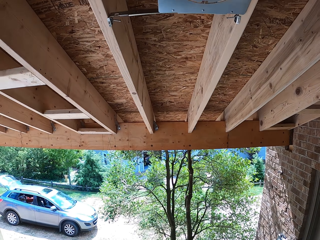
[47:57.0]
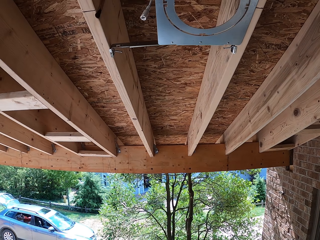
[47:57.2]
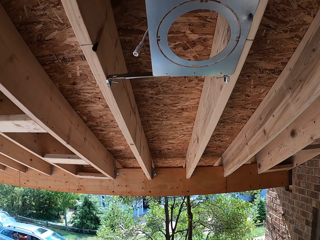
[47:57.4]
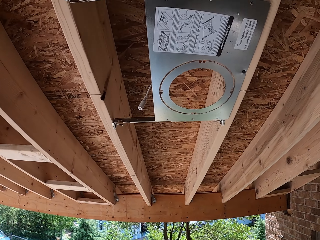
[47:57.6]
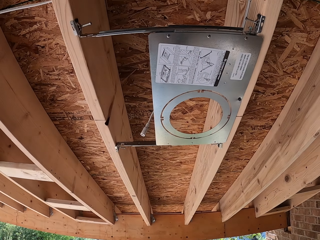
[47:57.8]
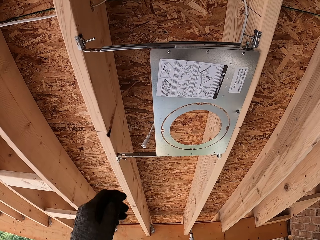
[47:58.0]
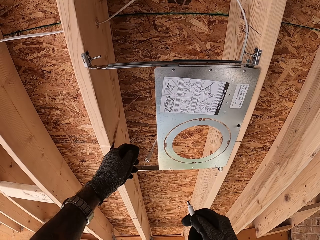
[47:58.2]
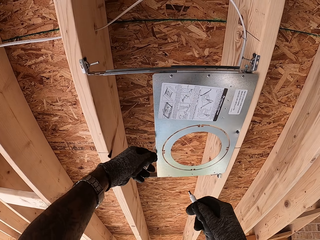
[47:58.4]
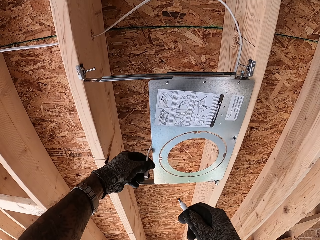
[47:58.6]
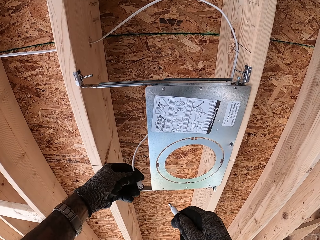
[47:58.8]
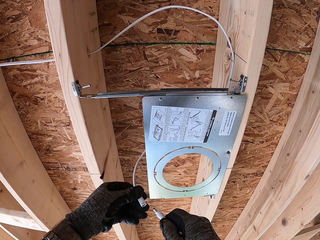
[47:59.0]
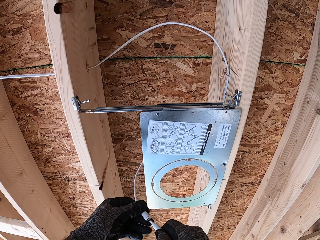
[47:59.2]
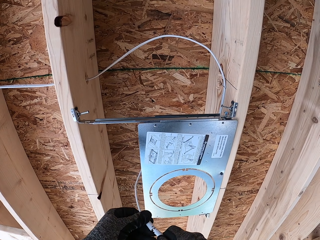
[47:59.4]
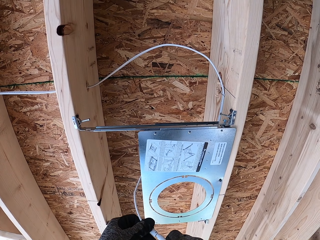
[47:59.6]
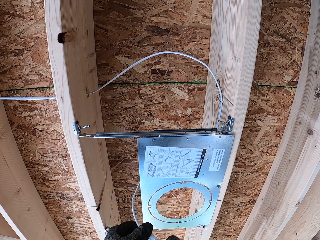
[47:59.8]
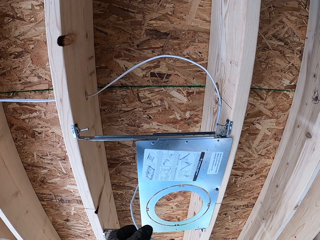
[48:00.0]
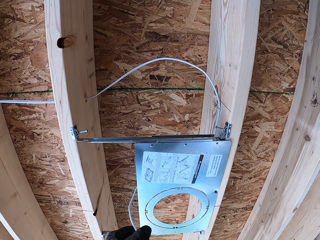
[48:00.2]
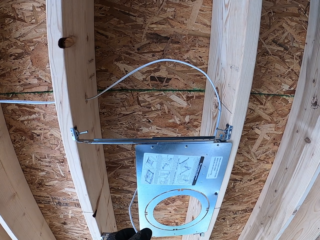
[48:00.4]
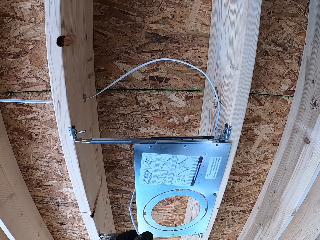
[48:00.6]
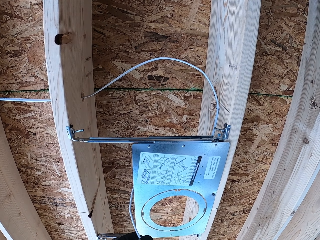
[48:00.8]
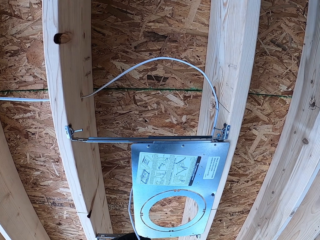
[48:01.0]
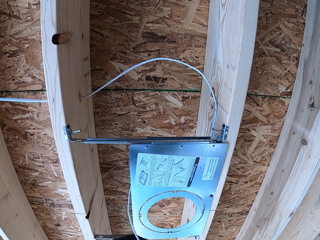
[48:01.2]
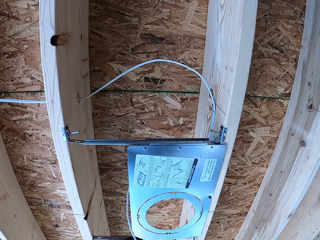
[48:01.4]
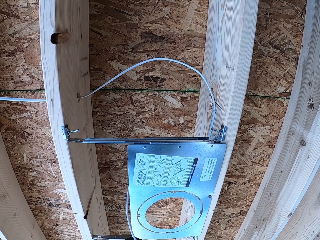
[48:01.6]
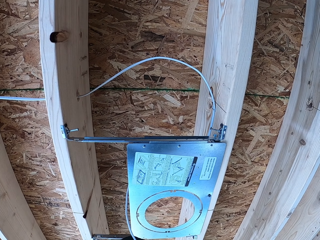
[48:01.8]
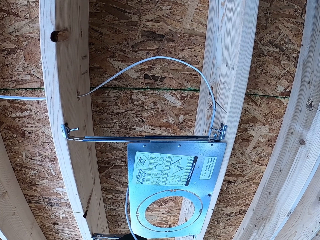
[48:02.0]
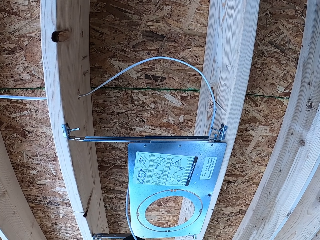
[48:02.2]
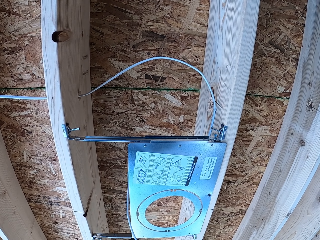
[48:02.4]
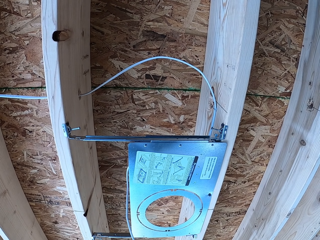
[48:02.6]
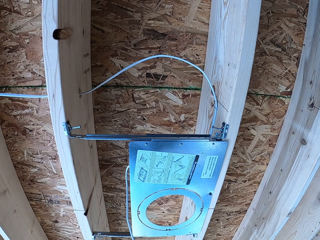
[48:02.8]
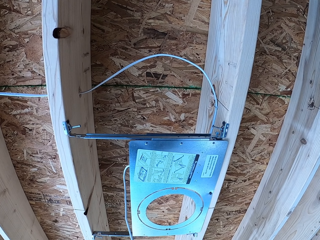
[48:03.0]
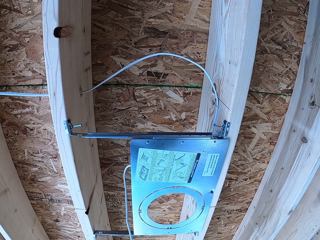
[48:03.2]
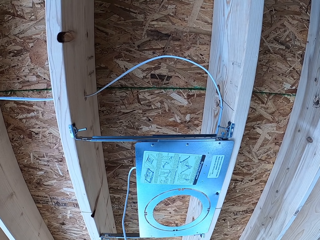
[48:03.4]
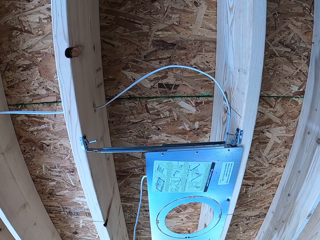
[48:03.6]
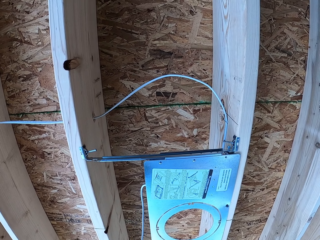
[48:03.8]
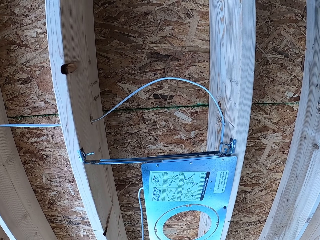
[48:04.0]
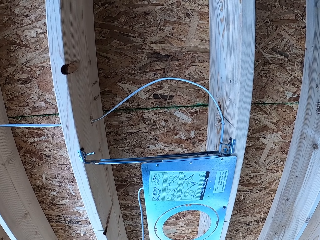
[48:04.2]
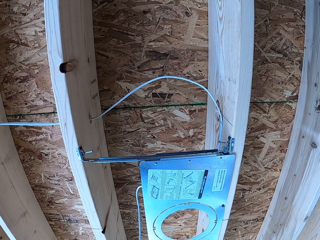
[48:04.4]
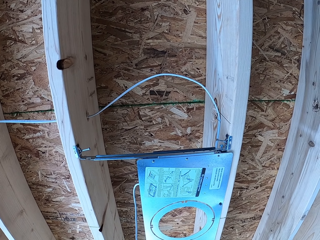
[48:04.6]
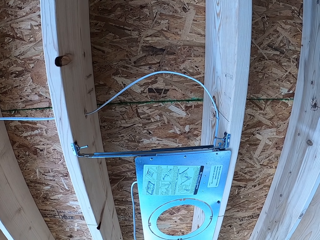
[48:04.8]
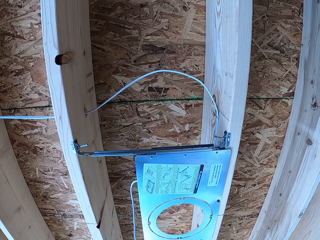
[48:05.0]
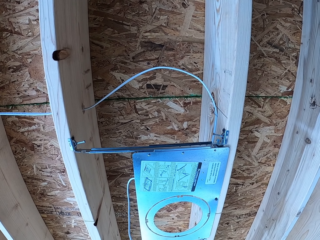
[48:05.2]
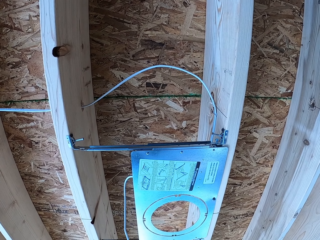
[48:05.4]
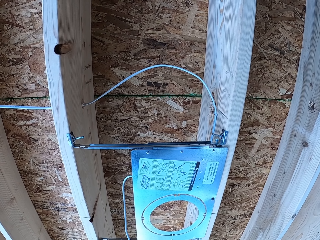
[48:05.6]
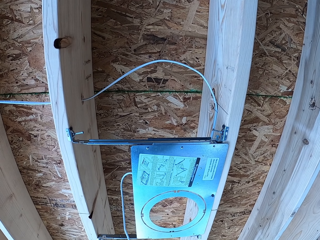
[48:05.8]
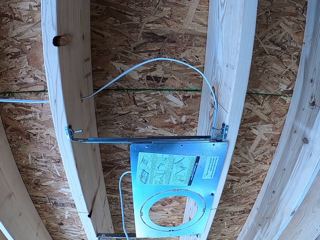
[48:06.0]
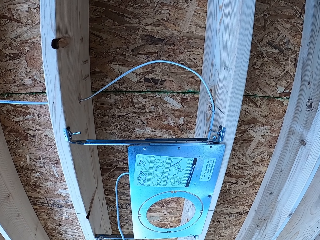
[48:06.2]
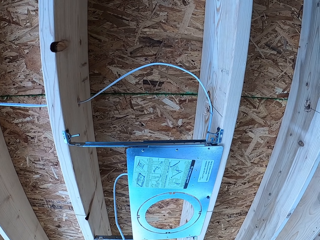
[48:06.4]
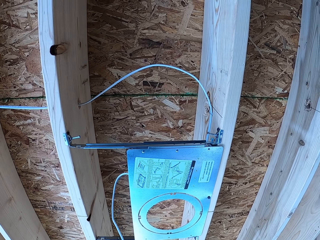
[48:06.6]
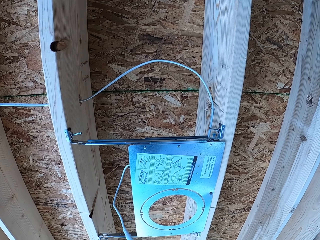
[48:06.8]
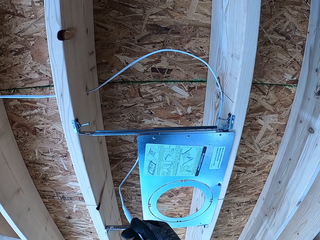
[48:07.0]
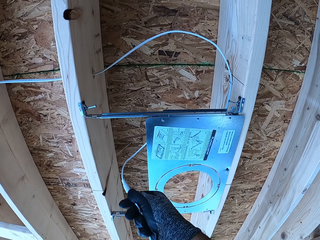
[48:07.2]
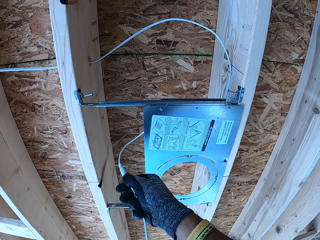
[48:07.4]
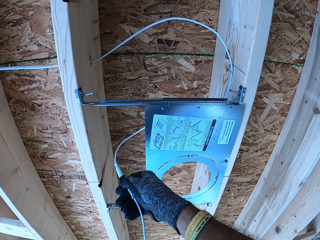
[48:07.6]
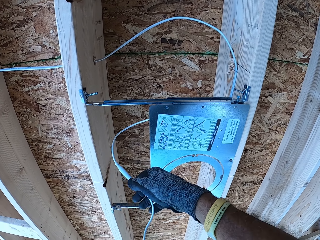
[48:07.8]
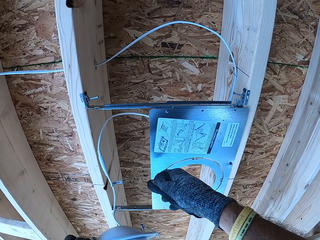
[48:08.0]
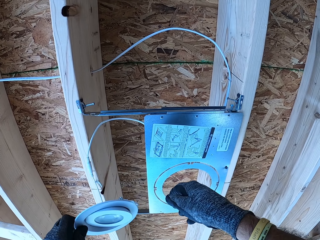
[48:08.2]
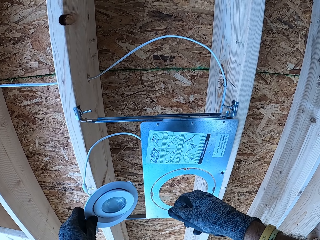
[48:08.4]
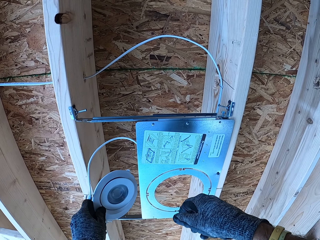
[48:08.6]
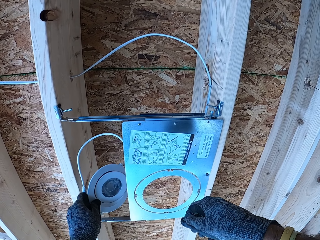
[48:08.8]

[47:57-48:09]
The camera wearer connects a cable to a circular bulb.

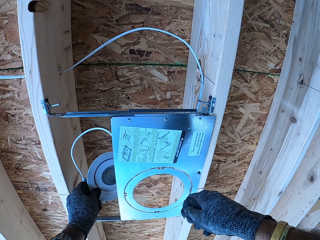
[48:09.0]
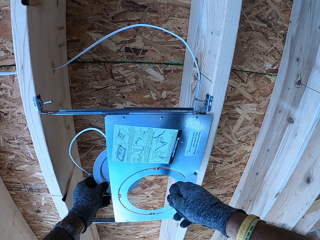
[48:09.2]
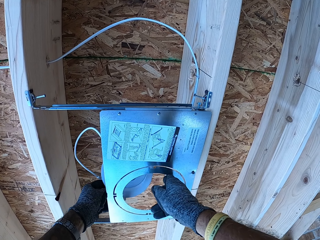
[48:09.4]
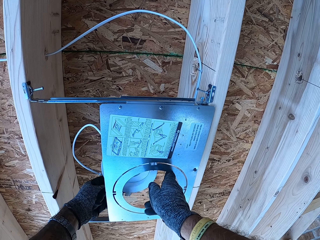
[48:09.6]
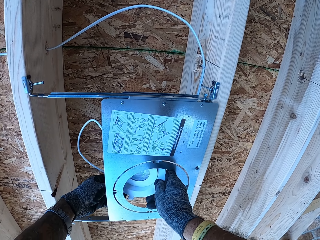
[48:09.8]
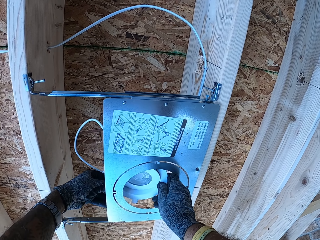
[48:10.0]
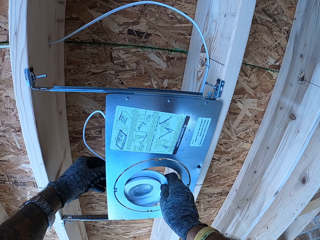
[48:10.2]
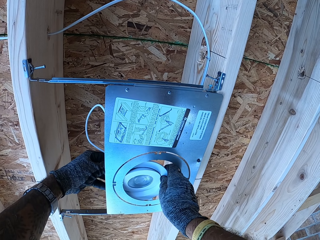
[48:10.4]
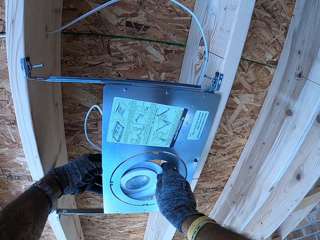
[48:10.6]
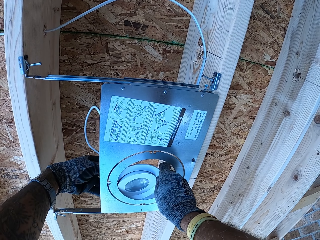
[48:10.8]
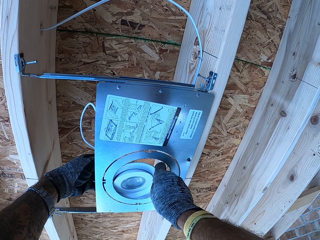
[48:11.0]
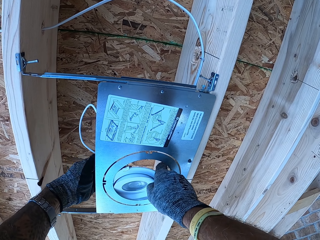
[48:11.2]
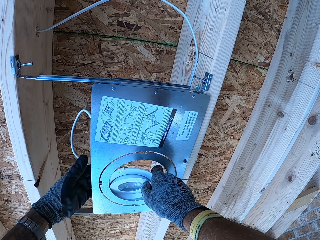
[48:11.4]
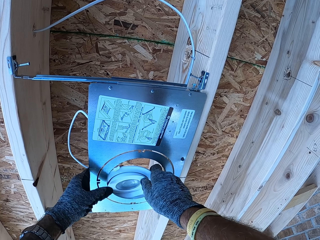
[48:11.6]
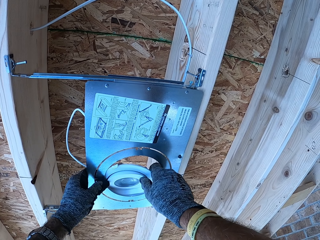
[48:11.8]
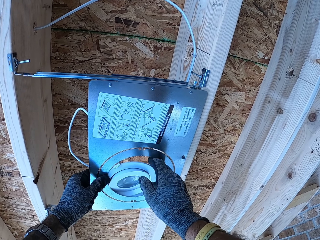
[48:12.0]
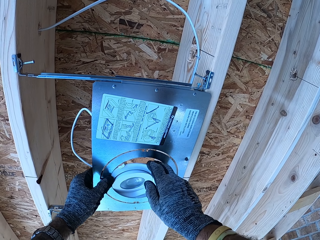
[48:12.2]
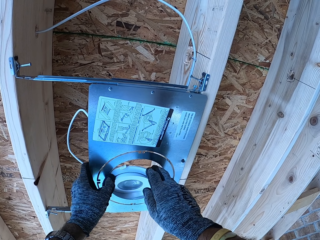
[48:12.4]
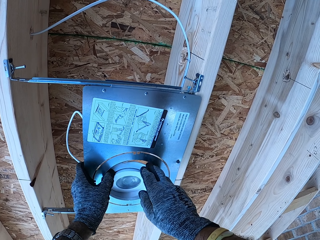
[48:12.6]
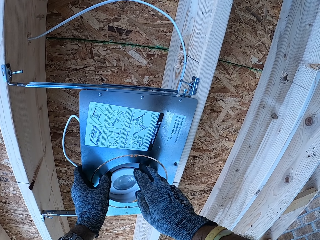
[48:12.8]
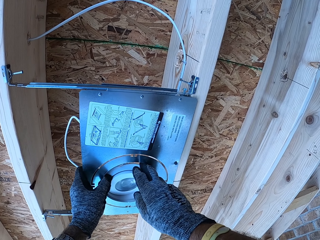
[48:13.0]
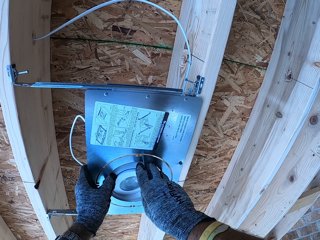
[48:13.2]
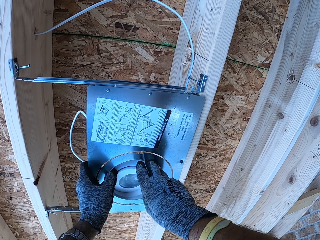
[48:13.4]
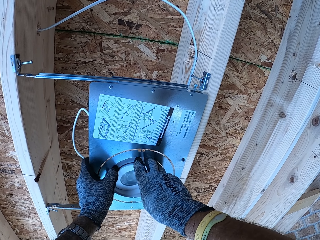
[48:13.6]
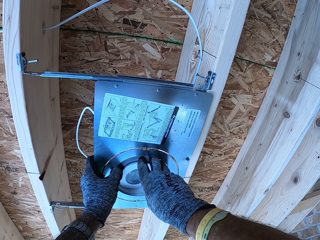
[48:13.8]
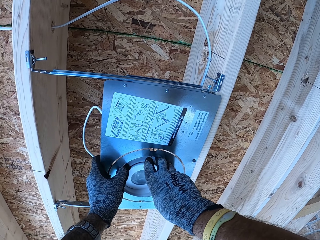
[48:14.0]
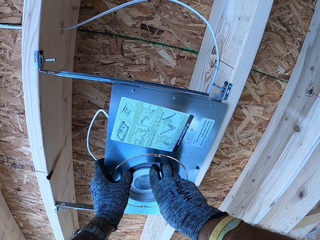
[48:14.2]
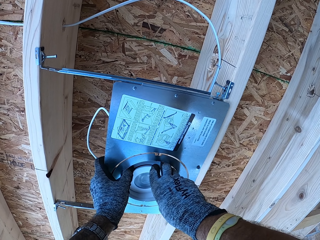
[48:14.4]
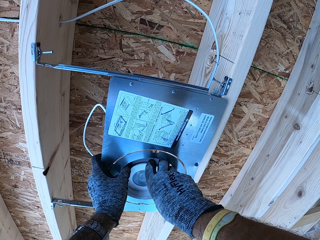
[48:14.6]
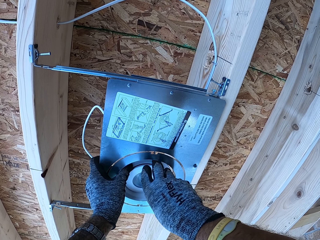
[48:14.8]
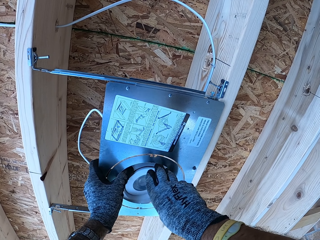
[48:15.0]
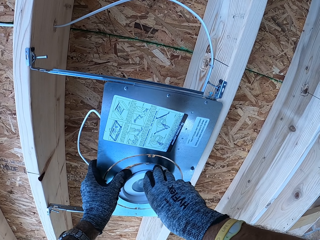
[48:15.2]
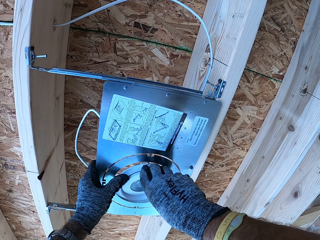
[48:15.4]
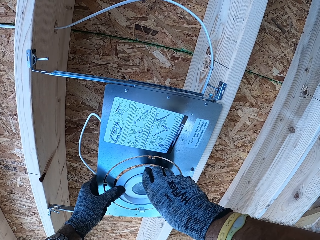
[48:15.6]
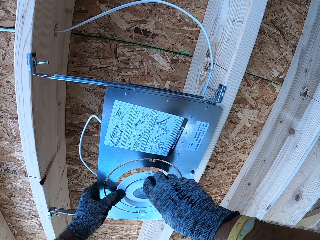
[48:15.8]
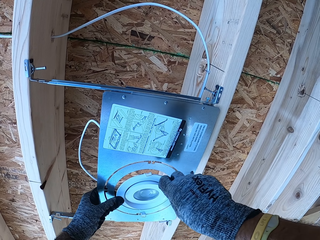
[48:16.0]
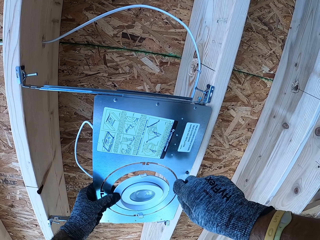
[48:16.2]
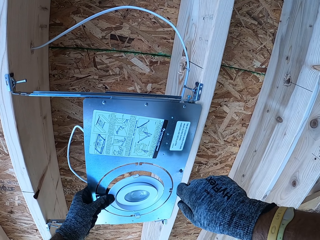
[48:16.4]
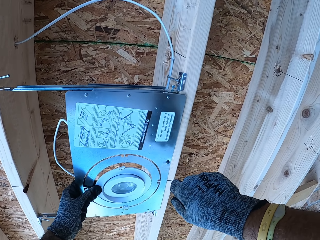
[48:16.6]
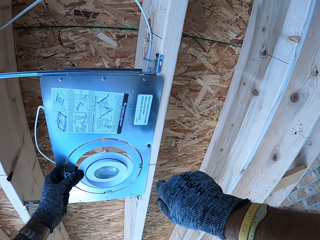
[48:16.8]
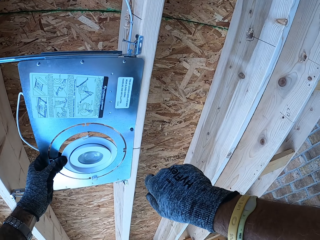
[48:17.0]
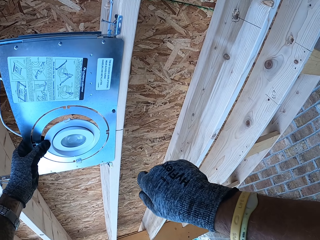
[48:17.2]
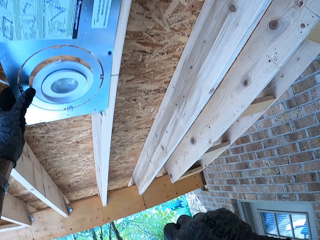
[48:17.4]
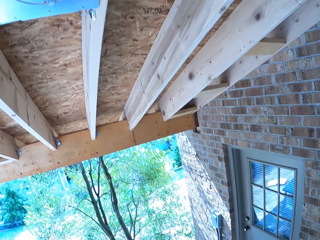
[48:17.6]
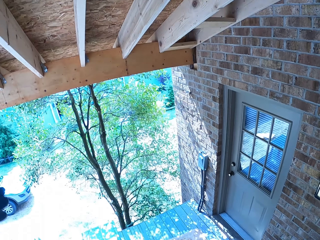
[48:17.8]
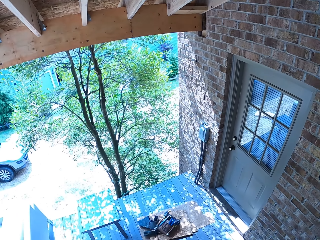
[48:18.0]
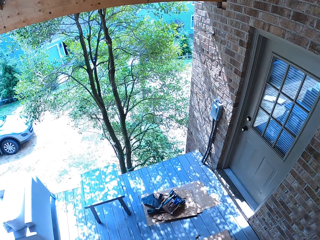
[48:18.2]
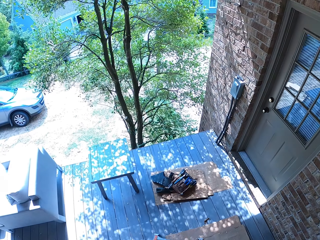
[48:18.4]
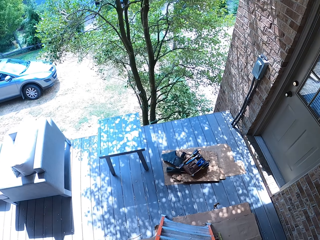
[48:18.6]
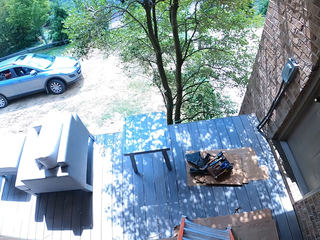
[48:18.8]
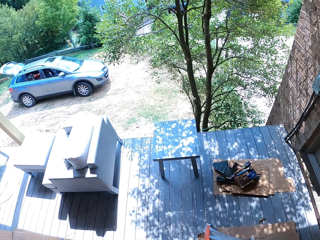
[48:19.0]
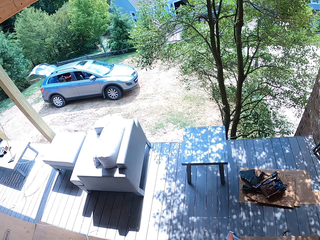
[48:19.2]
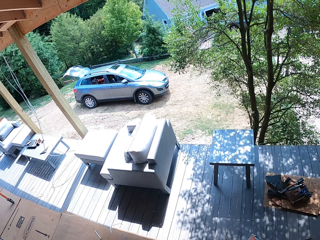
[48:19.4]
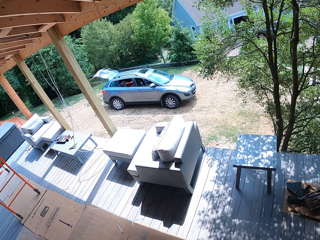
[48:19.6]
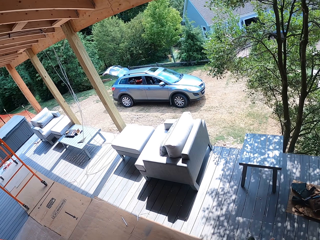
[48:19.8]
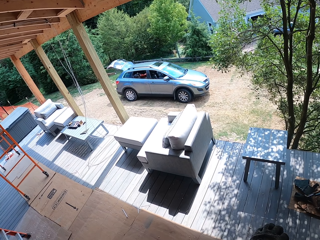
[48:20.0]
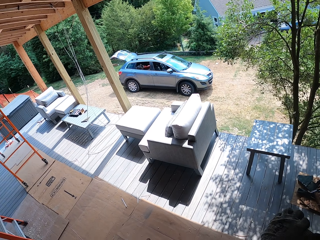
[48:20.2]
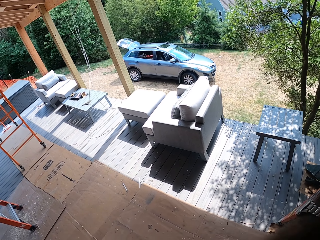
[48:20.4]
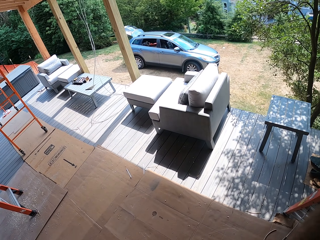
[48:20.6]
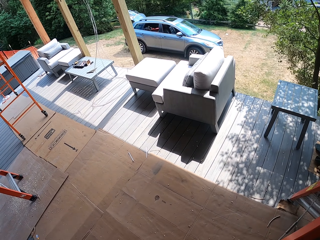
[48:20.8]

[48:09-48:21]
The camera wearer fixes the circular bulb.
